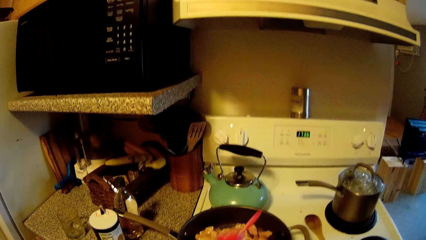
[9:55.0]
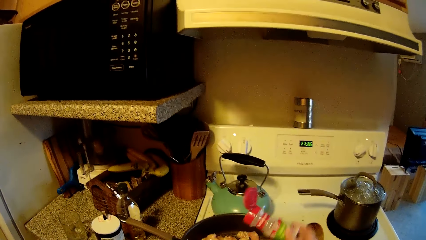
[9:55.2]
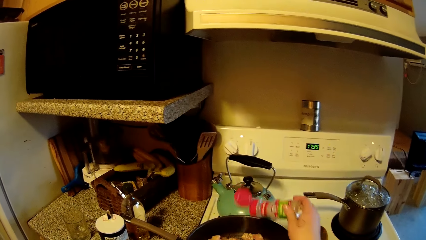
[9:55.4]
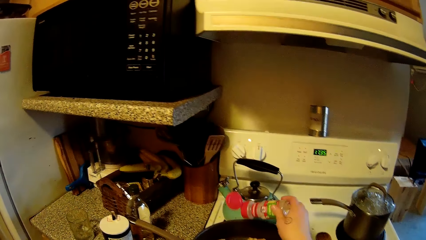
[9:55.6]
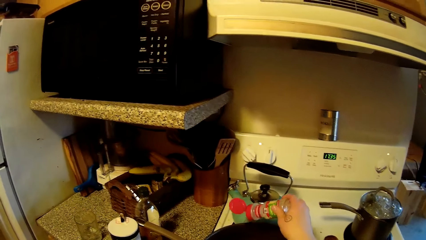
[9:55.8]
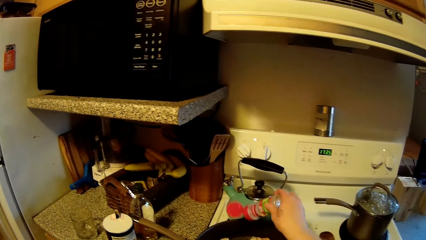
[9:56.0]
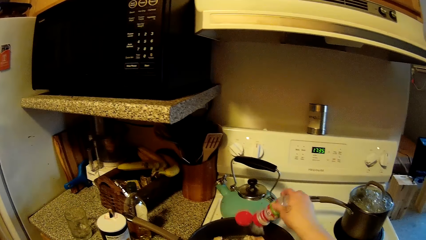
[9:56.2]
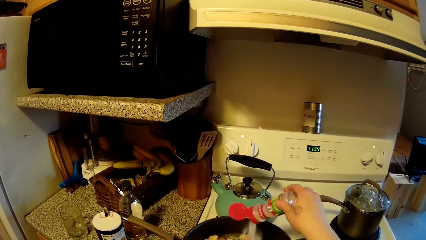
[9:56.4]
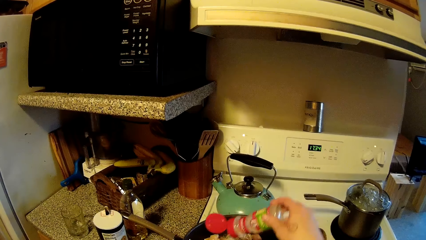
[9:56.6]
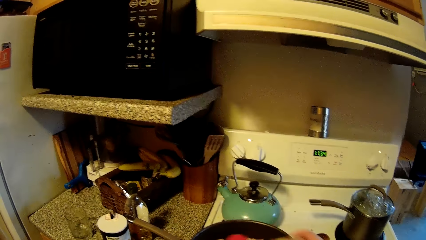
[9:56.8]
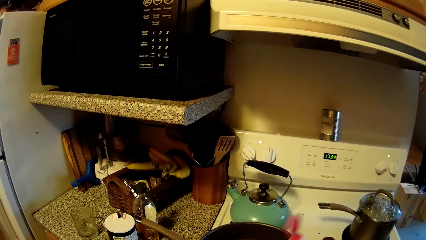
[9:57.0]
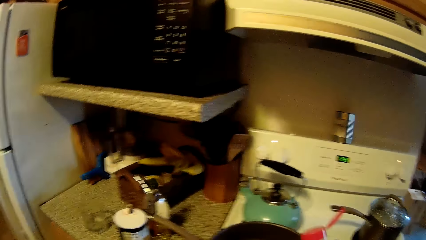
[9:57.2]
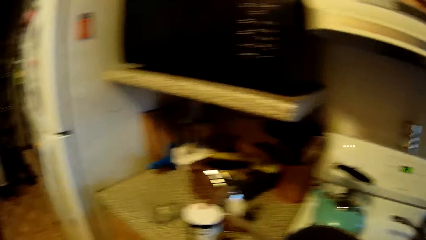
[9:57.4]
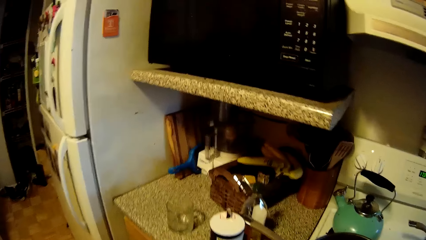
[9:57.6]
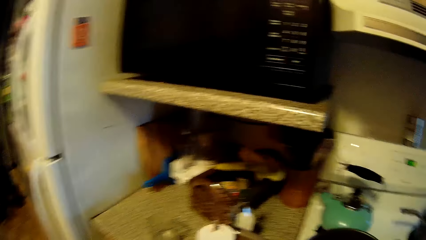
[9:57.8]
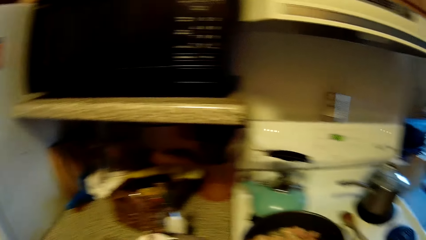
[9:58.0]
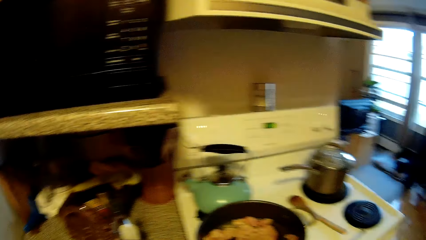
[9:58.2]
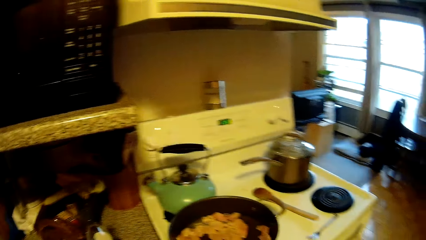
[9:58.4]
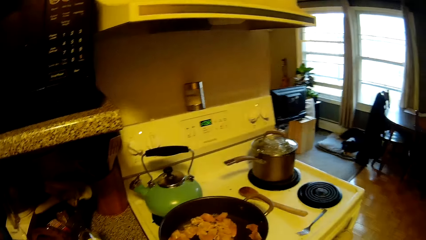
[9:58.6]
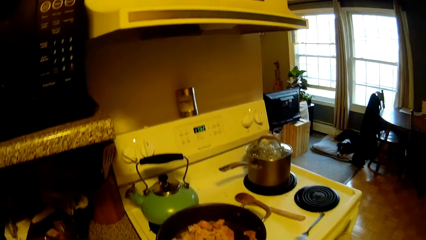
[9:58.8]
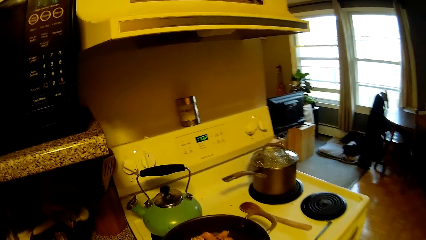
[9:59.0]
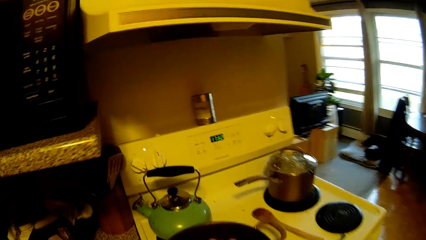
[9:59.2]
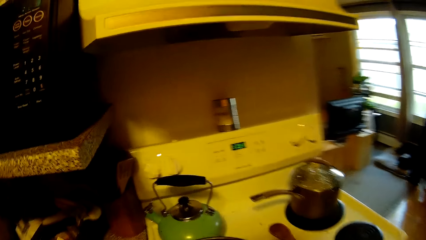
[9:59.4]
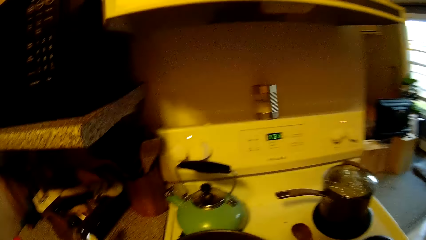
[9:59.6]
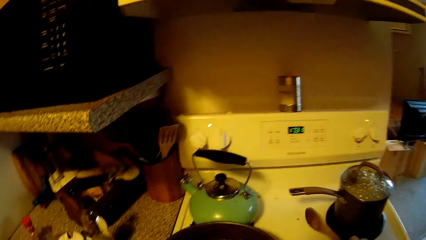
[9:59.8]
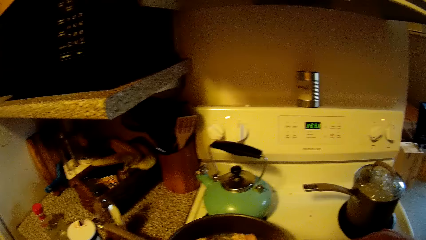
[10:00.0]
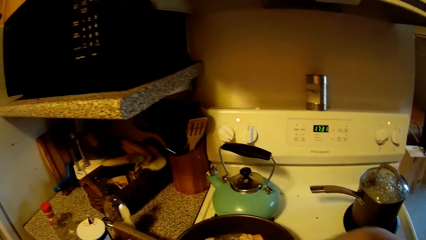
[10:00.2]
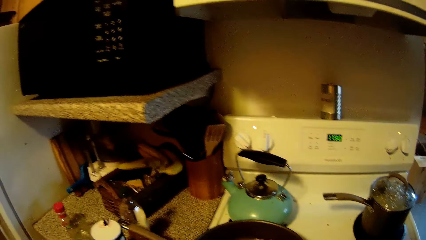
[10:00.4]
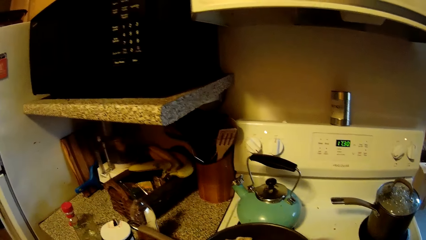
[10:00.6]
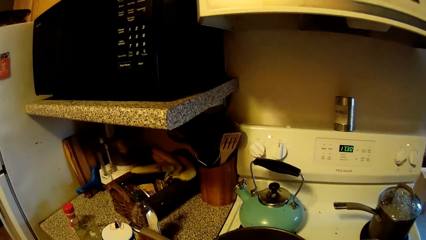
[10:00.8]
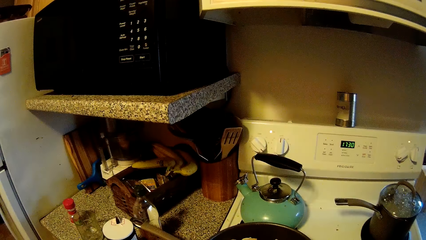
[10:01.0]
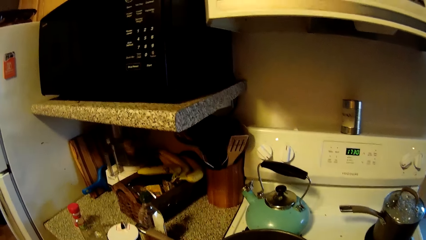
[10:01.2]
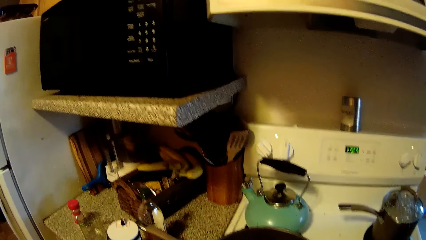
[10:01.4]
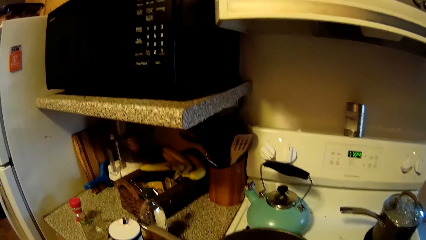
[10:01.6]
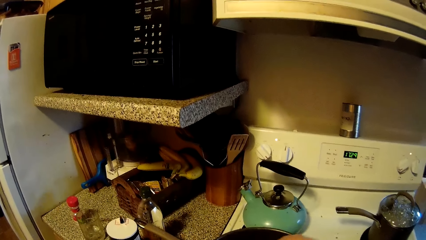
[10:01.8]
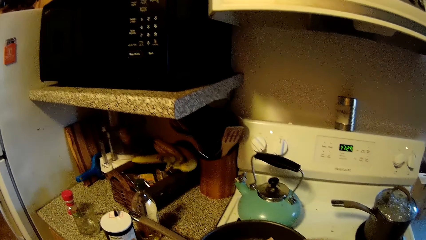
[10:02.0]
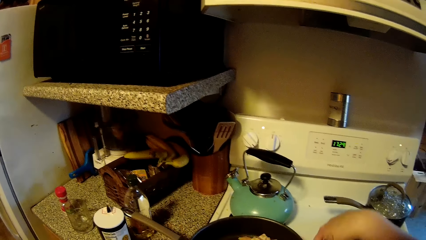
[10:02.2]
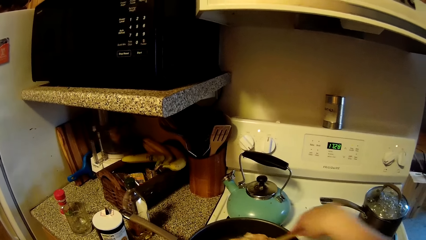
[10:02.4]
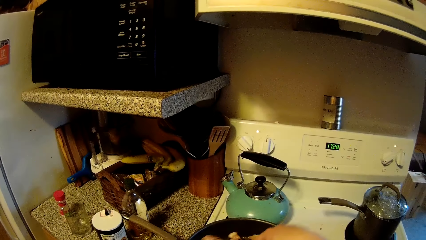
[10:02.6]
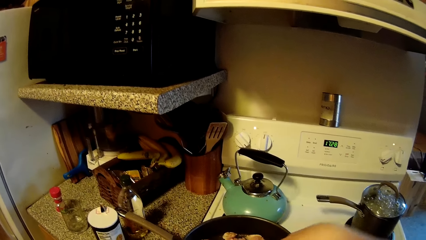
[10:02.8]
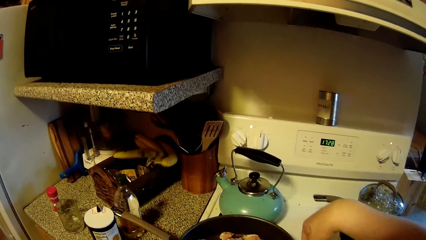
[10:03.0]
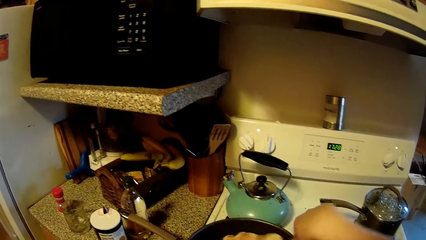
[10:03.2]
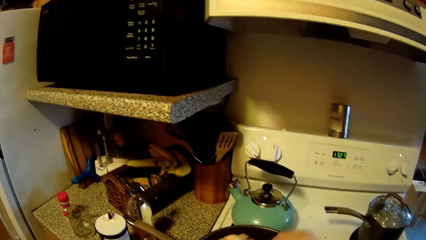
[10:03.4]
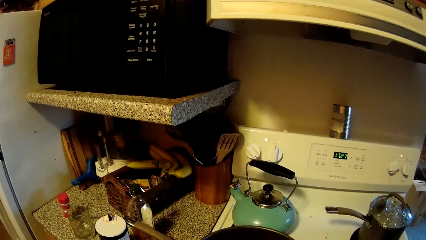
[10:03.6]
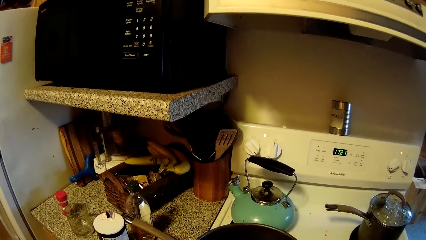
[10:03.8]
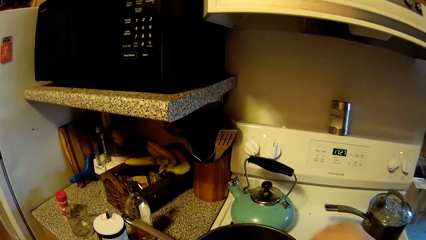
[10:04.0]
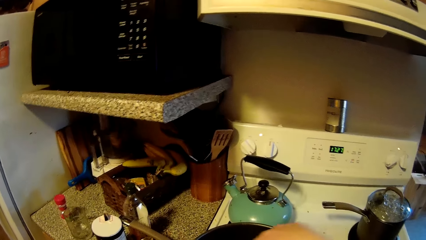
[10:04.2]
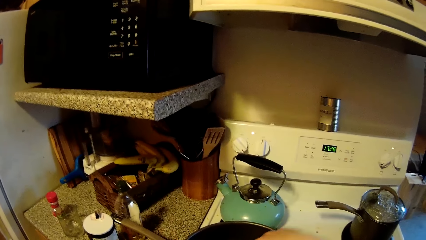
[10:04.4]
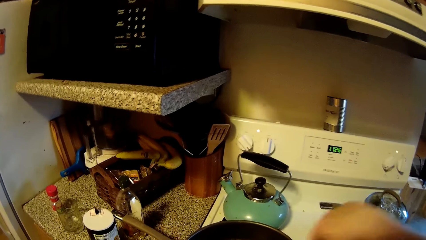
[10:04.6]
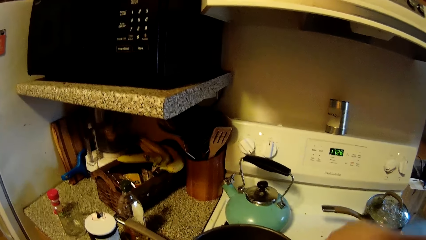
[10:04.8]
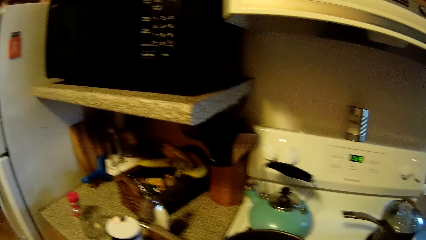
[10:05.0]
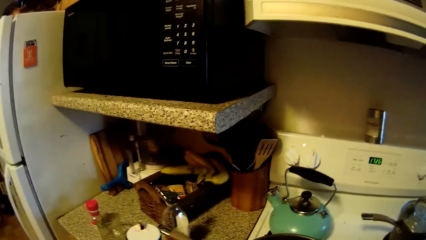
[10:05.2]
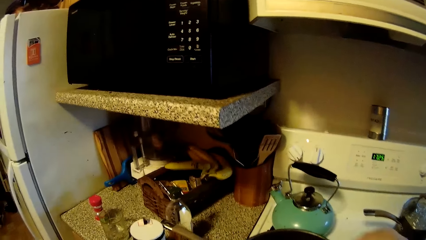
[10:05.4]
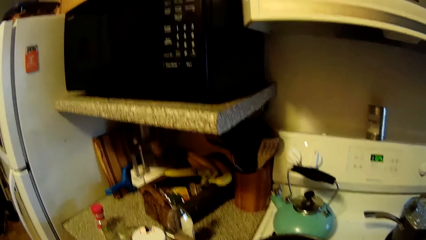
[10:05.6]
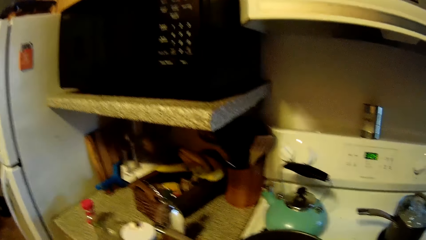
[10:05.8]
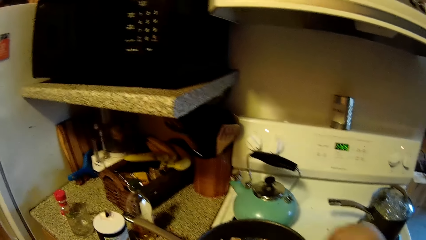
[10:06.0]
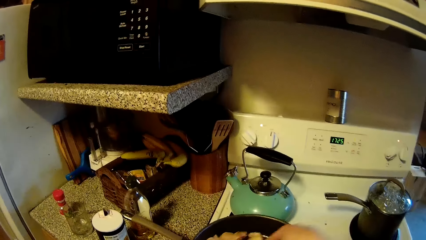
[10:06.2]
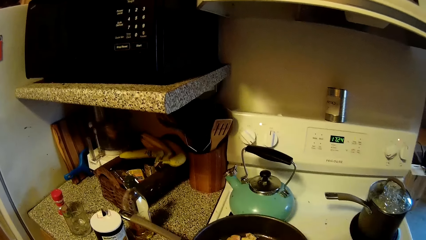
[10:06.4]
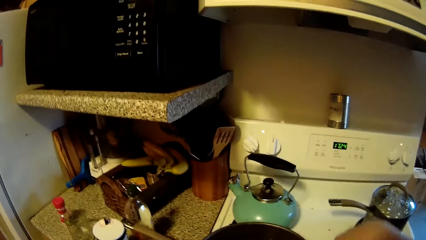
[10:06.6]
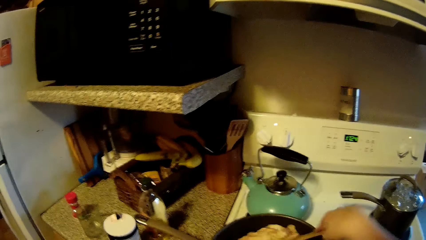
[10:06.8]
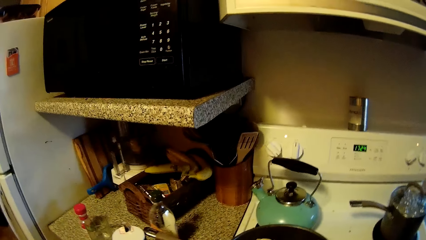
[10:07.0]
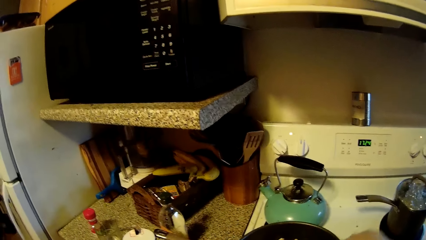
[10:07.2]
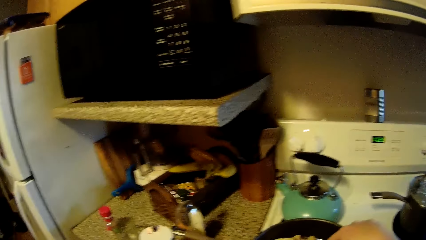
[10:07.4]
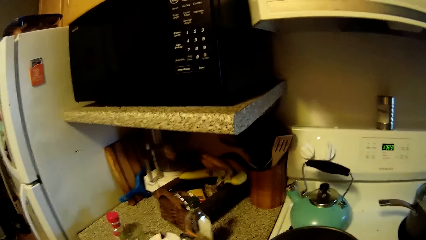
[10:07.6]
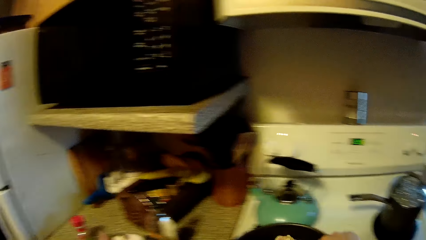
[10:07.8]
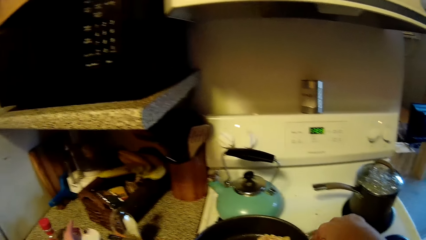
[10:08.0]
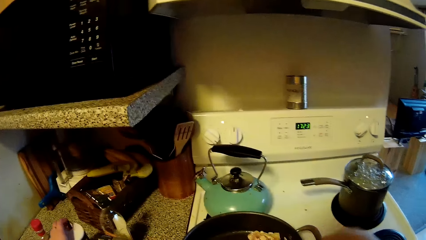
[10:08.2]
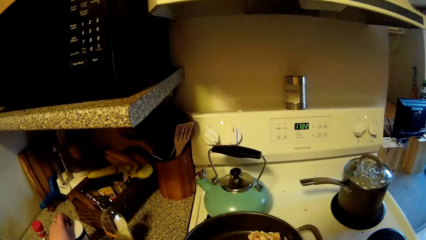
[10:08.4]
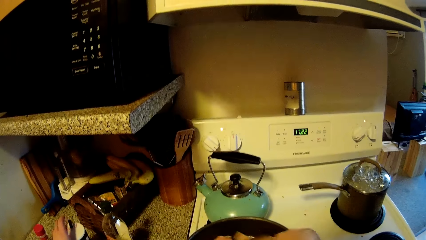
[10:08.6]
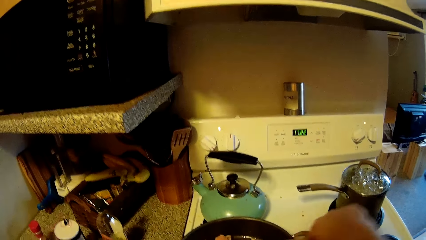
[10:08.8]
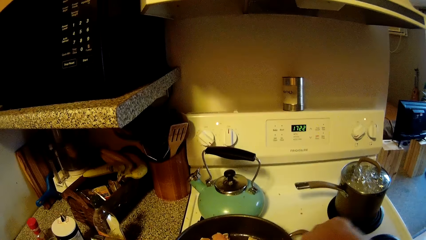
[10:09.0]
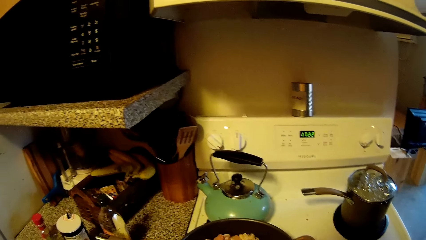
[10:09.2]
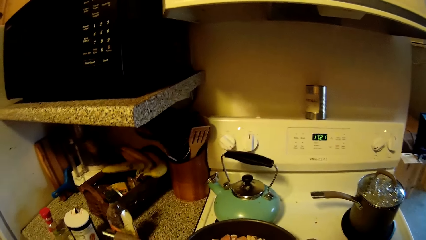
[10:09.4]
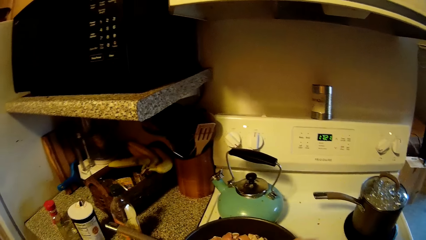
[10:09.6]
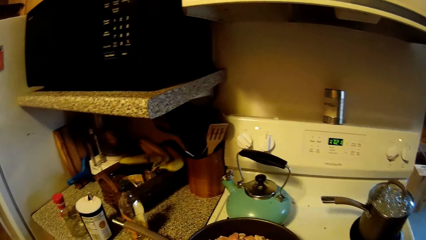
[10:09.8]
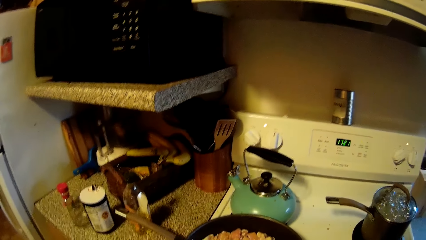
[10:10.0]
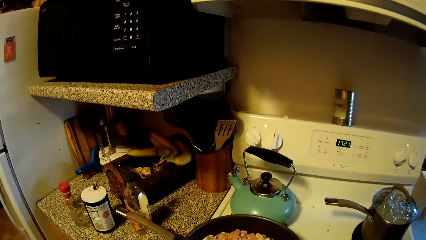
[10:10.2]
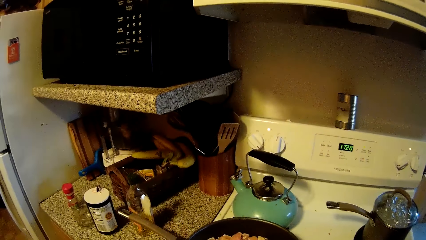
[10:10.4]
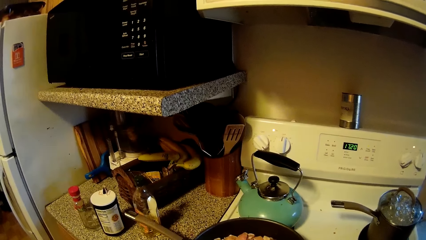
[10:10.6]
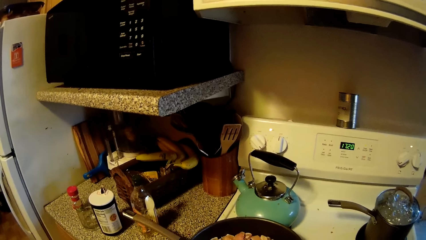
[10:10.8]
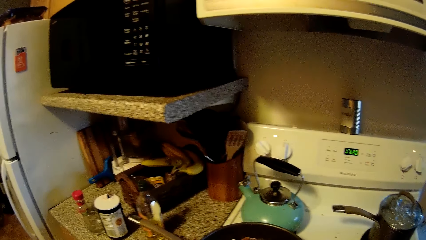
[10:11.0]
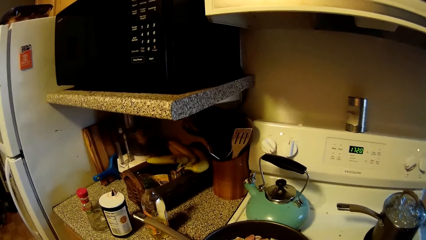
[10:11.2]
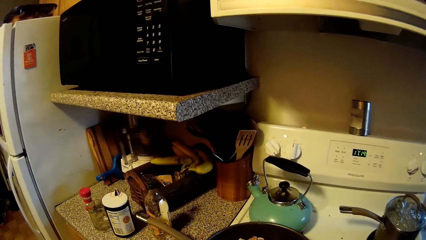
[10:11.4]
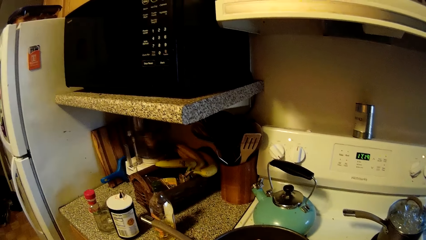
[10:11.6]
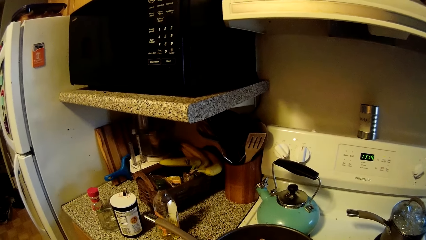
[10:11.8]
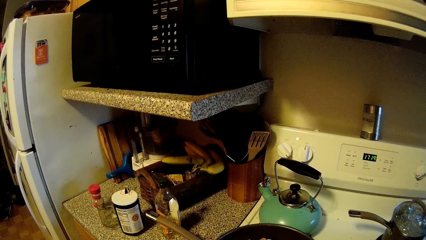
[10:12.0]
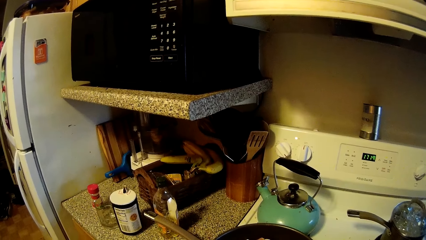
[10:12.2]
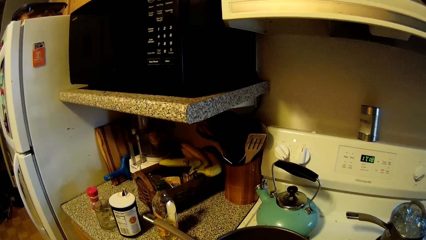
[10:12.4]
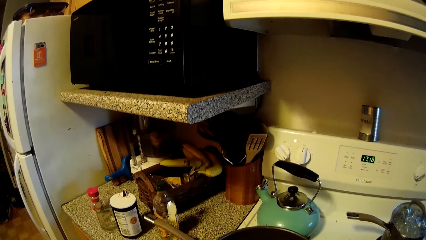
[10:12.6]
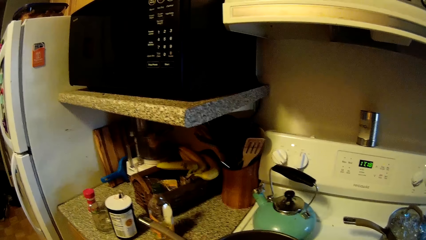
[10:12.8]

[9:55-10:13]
The camera wearer adds another spice into the pan on the cooker with her right hand. She picks up a wooden spoon from the cooker top with her right hand. She looks around. She stirs the meat in the pan on the cooker with the wooden spoon in her right hand. She converses with a man.
